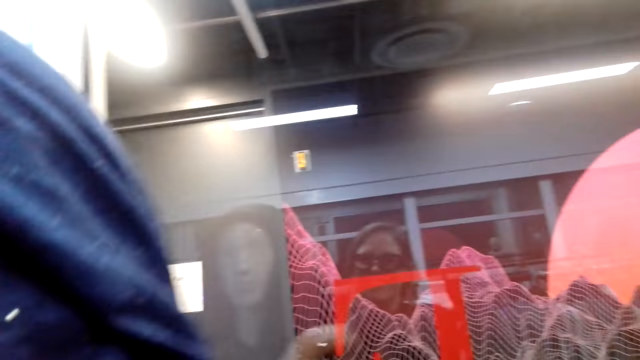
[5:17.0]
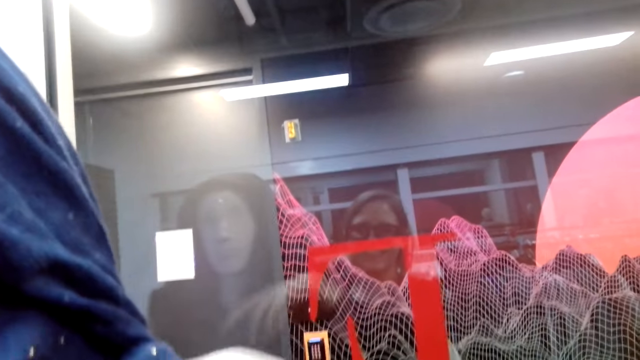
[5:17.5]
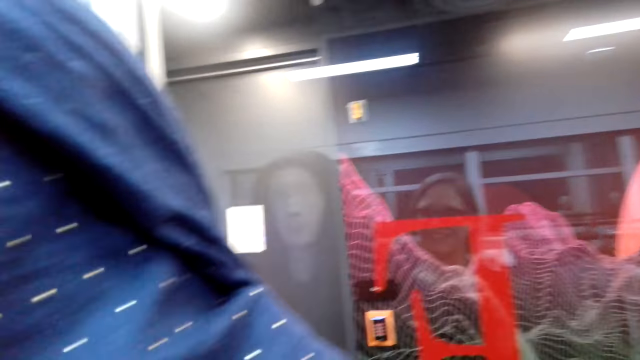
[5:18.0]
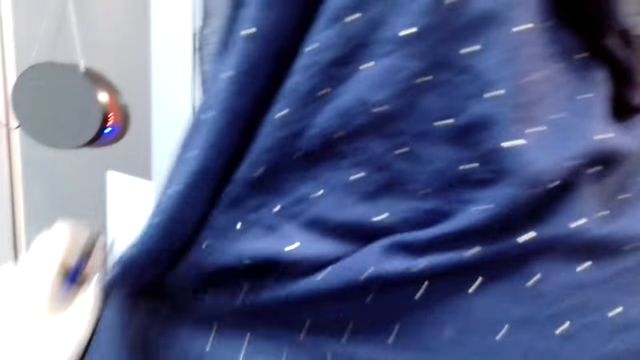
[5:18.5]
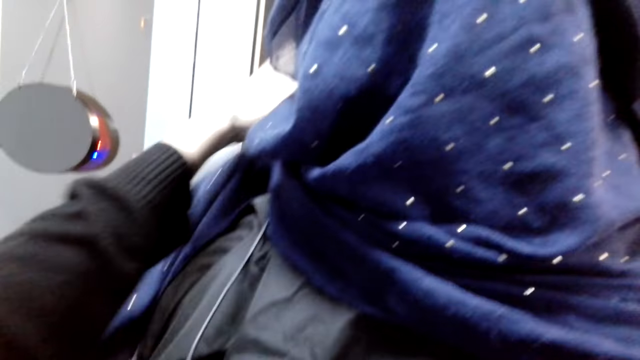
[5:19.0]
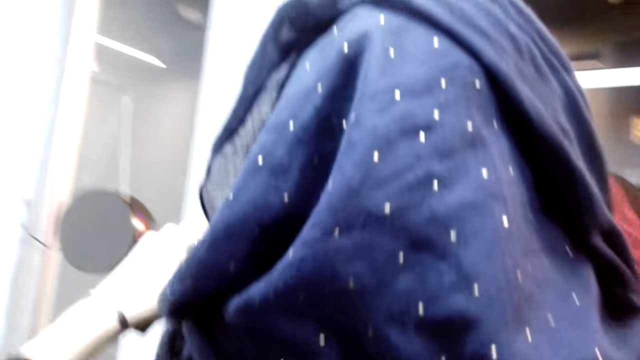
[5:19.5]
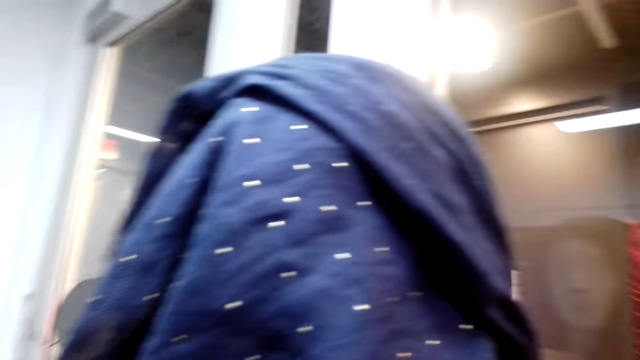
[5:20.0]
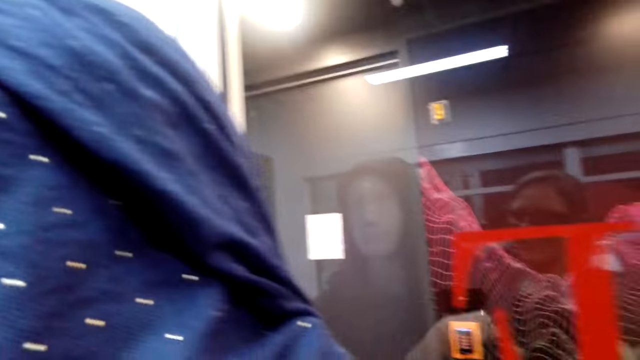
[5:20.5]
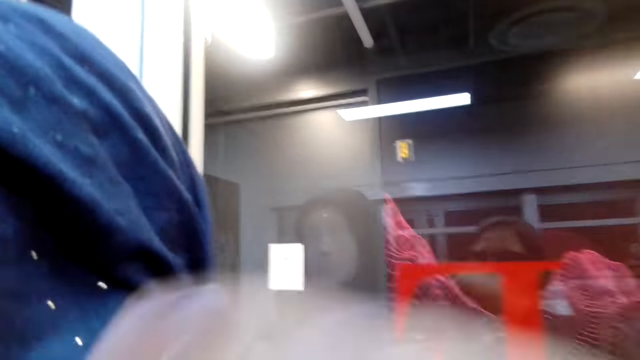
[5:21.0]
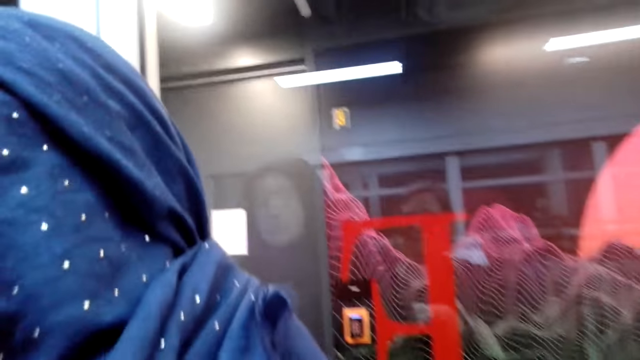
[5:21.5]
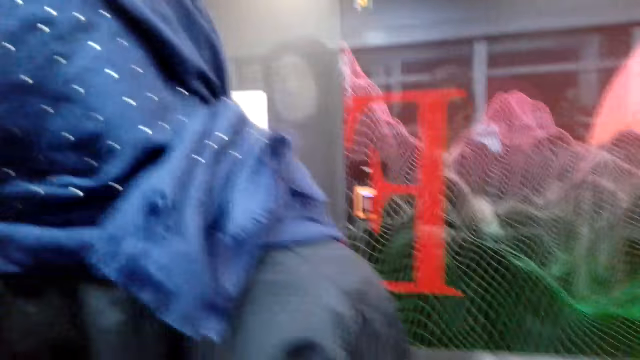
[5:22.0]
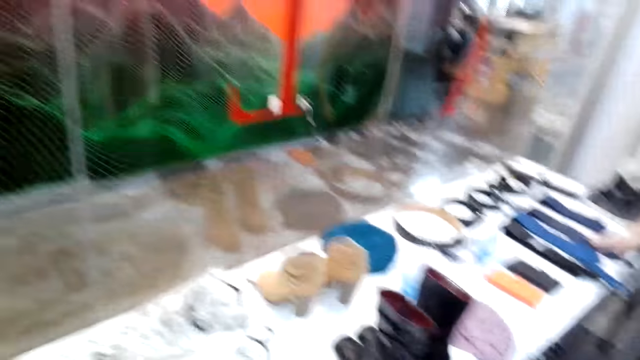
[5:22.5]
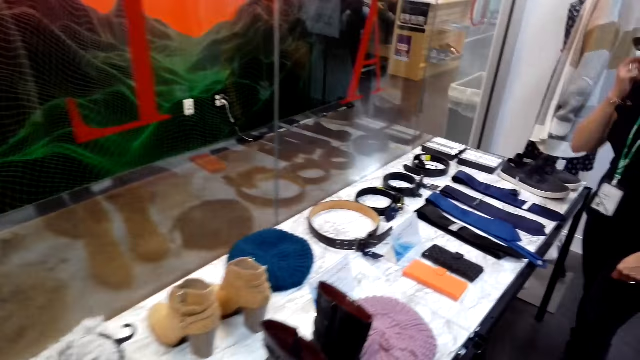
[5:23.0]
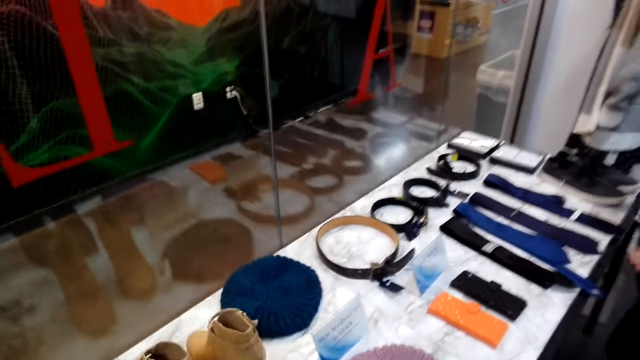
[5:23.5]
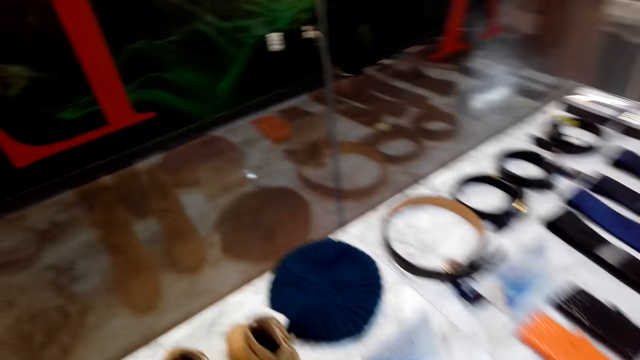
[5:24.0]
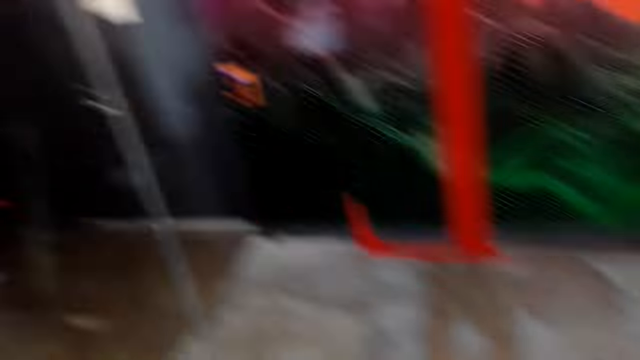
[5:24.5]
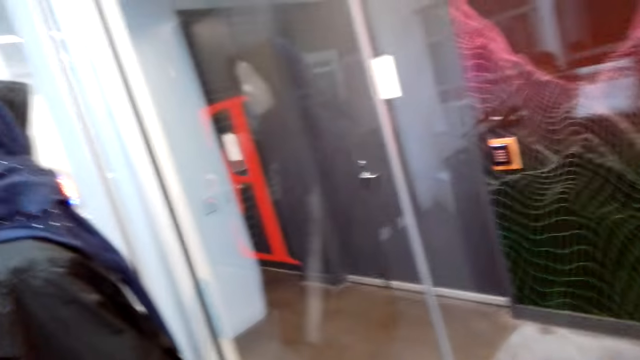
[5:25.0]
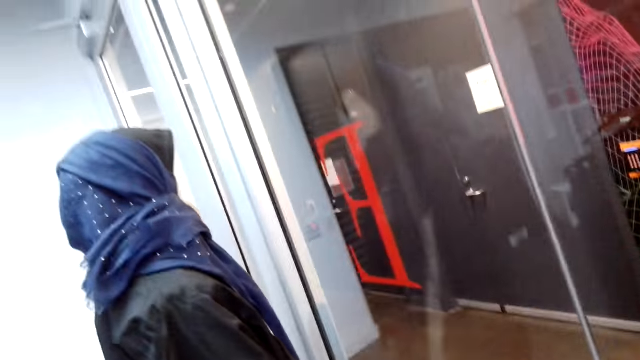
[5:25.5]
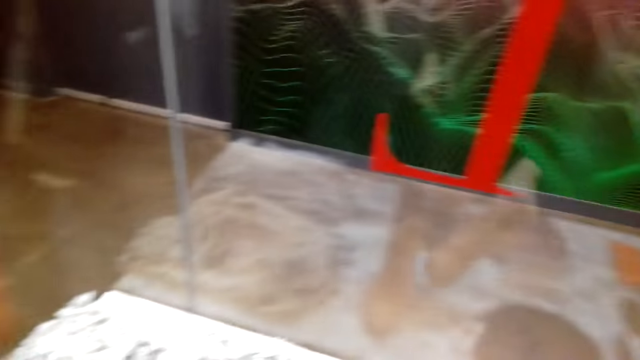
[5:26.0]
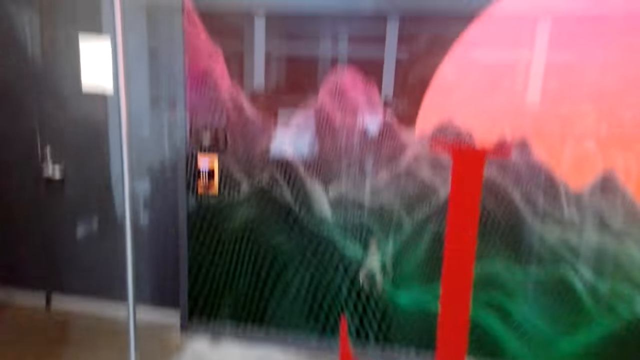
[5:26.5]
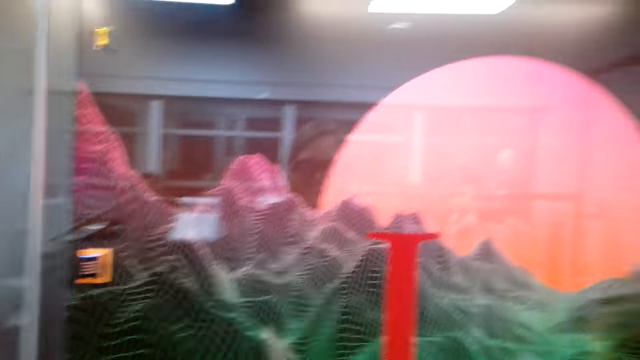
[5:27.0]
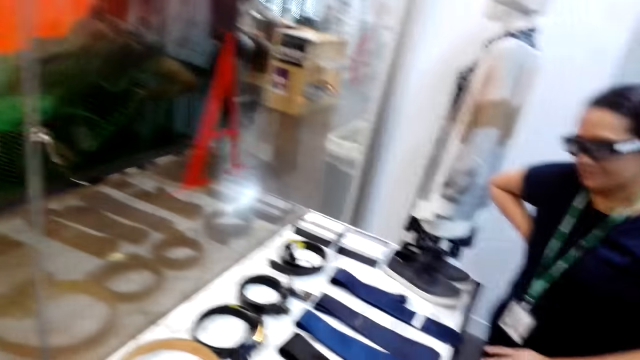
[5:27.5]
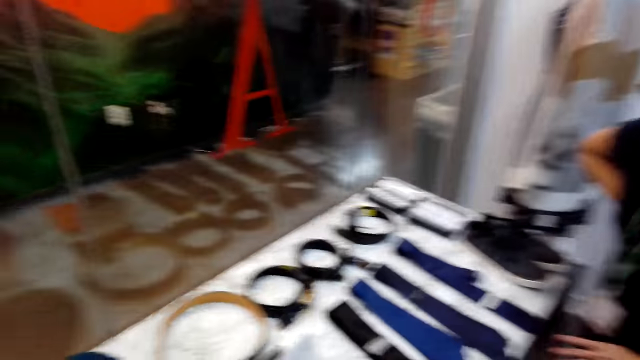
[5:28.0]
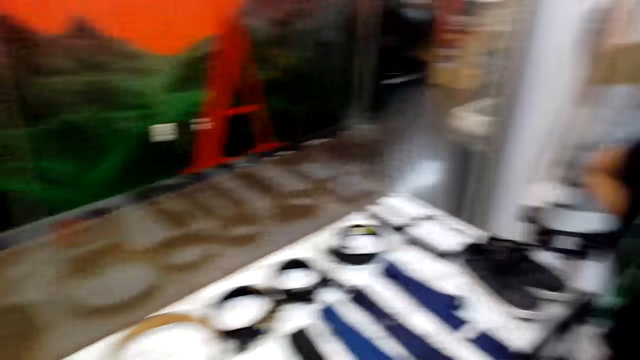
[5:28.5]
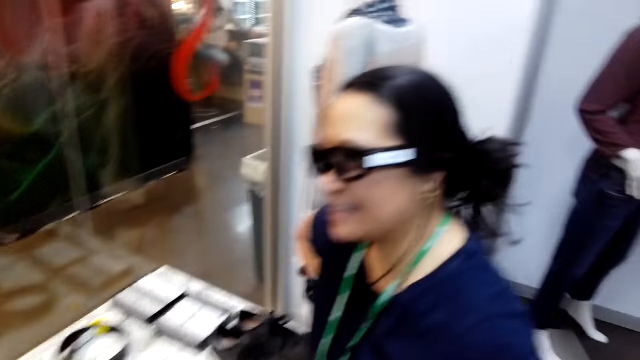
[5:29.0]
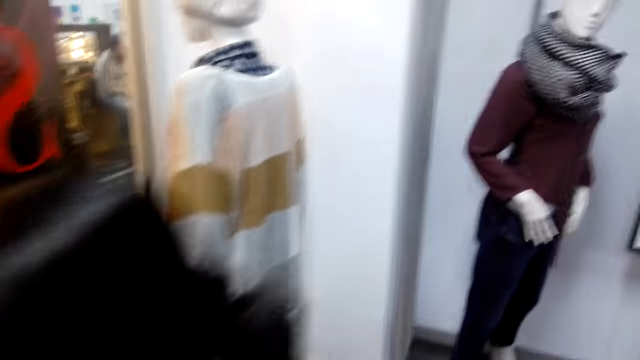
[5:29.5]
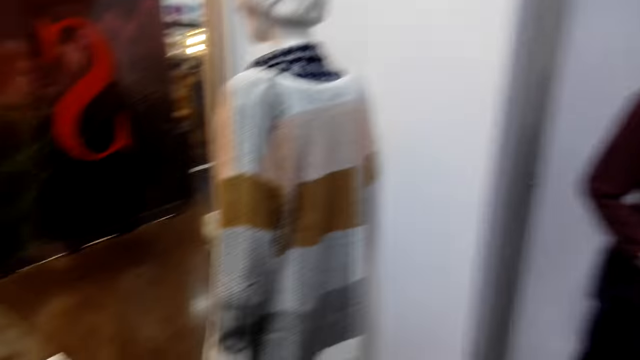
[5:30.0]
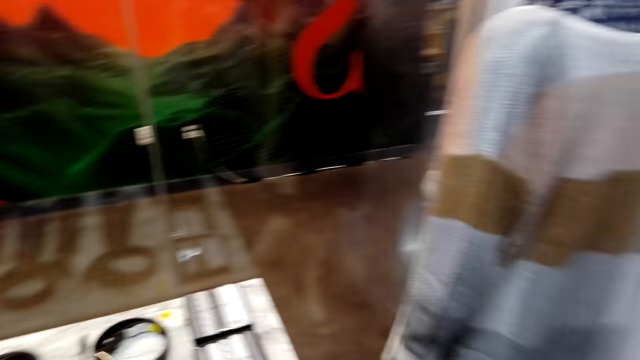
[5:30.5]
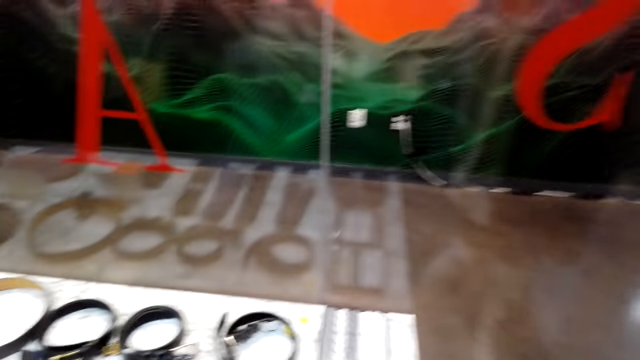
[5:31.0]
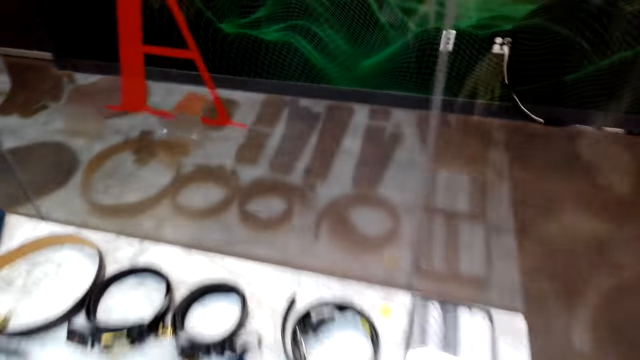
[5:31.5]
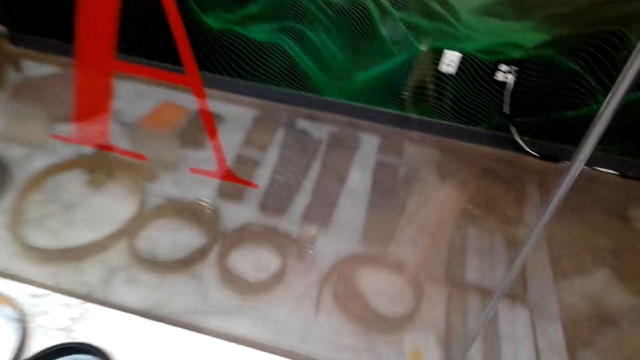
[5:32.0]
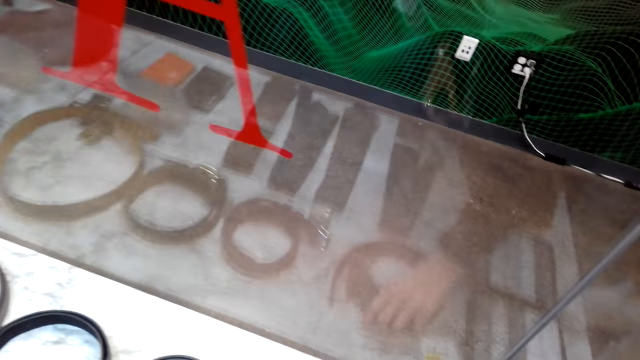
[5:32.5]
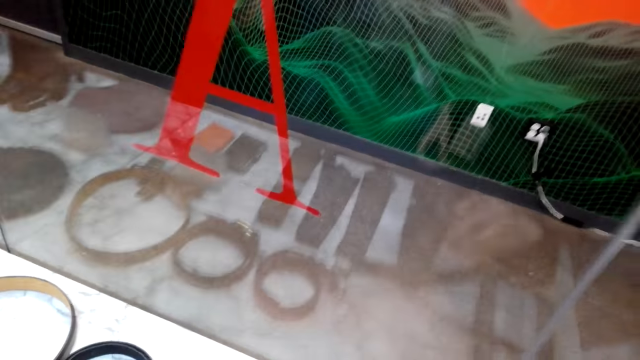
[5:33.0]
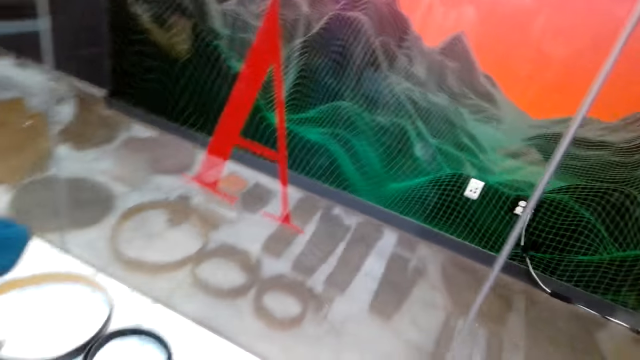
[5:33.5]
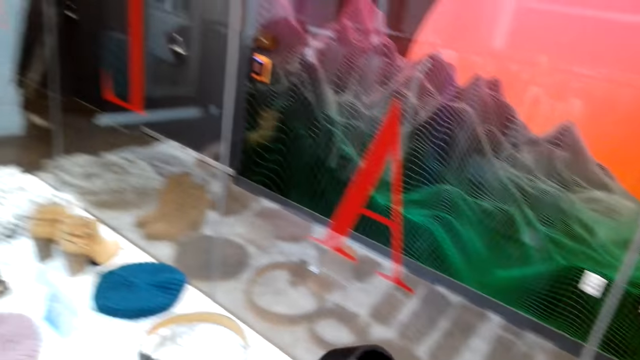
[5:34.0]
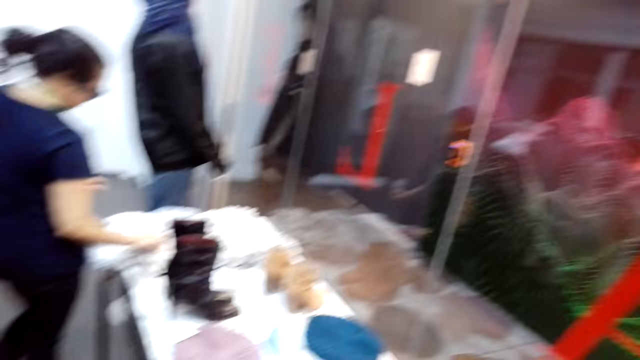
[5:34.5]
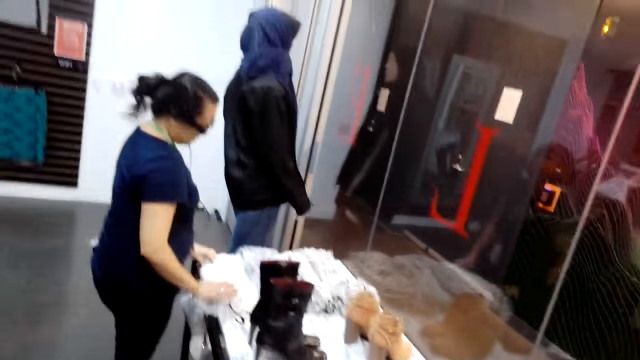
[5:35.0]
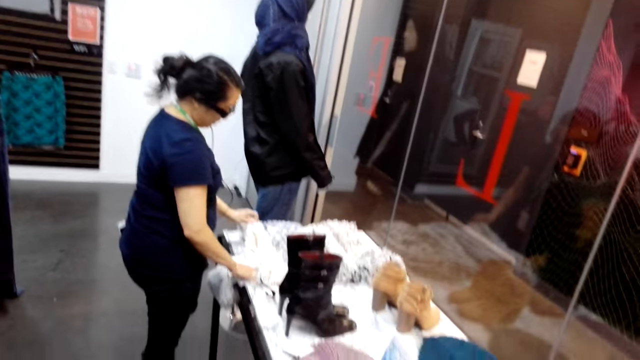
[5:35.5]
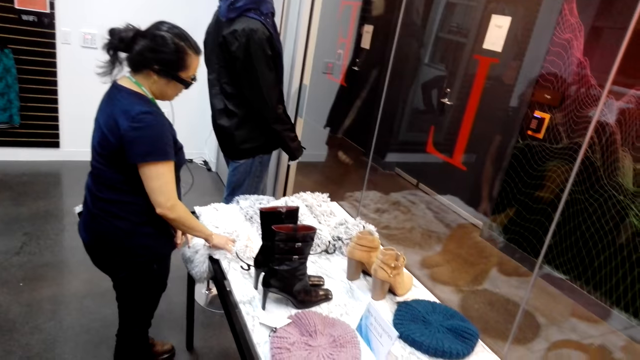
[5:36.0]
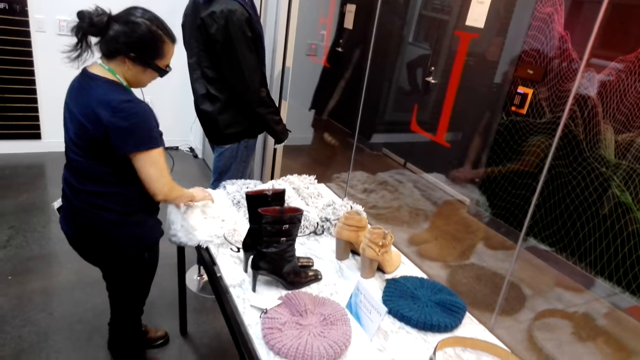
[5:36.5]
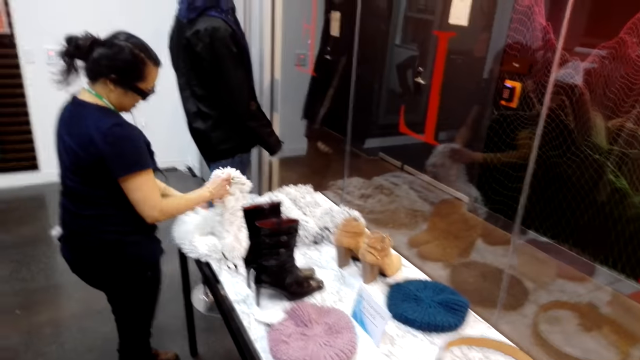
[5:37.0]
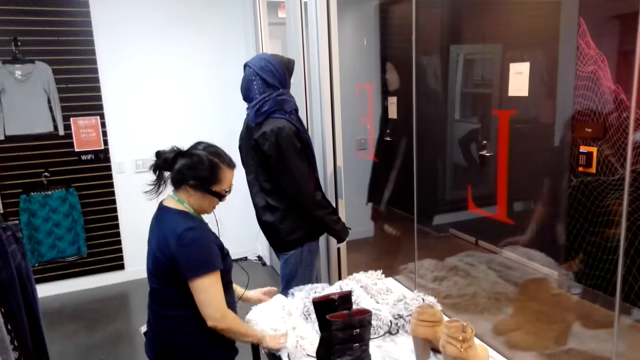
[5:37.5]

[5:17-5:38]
The camera wearer adjusts a scarf on a dummy. They turn to the side. They adjust the scarf on the dummy. They cover the mannequin with a shawl. They turn to the side. A man holds a belt on the shelf. The camera wearer walks away. They turn to the side. They look at the mannequin. They walk around. They walk past a woman. They hold a belt. They pick up the belt. They turn to the side. The man holds a cloth on a shelf.
